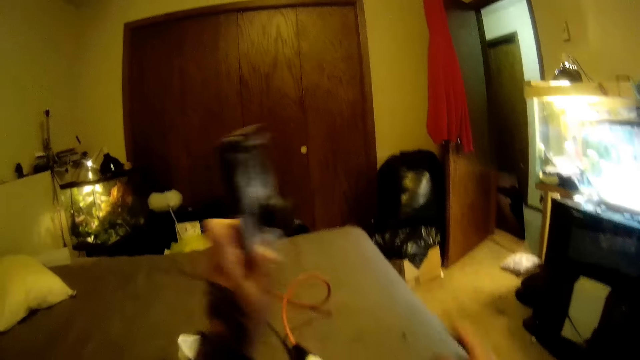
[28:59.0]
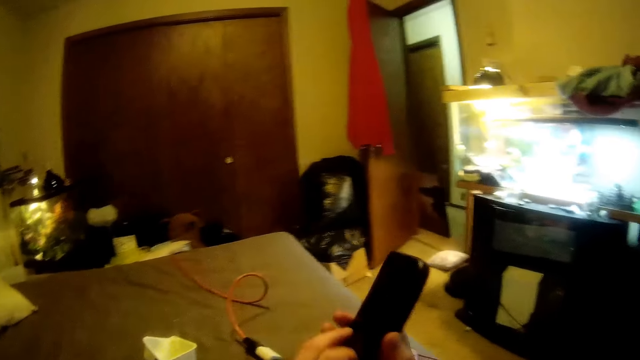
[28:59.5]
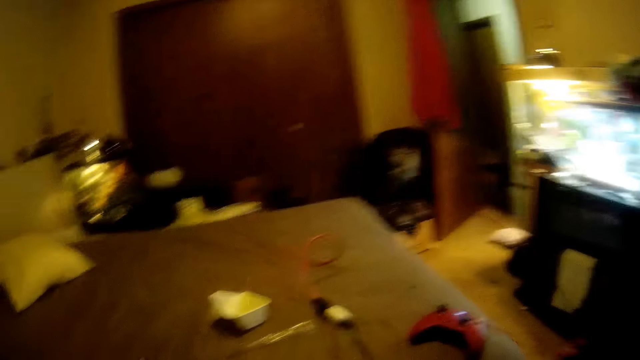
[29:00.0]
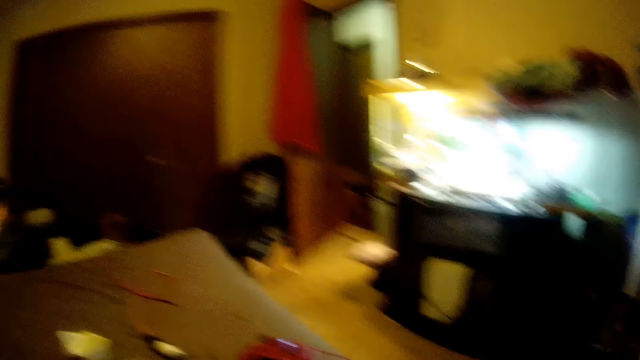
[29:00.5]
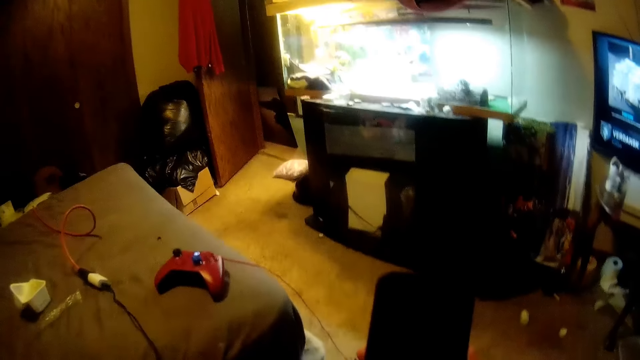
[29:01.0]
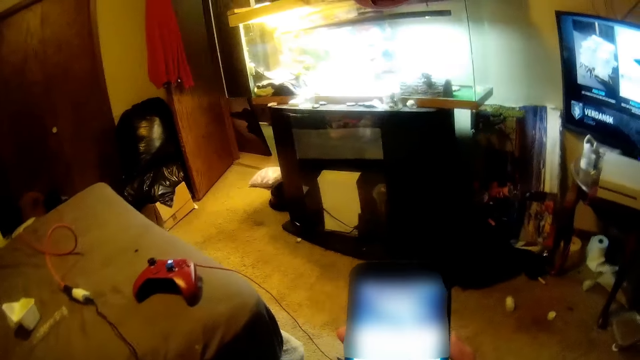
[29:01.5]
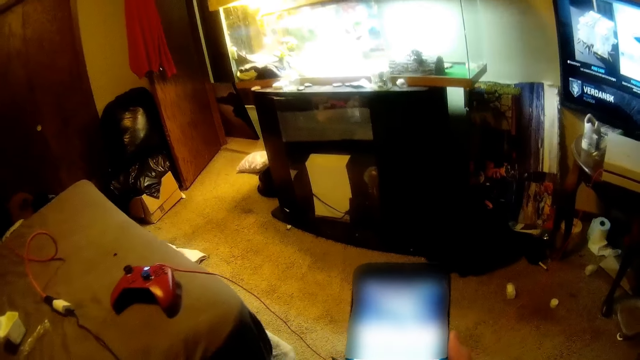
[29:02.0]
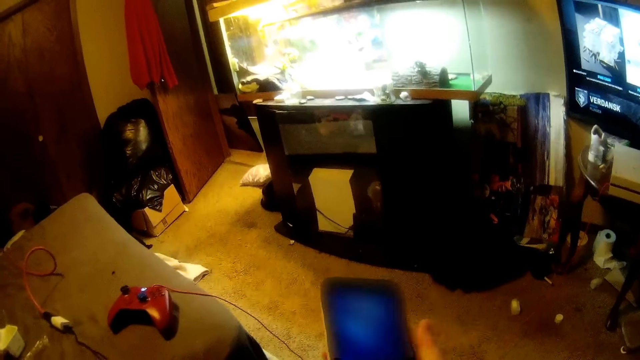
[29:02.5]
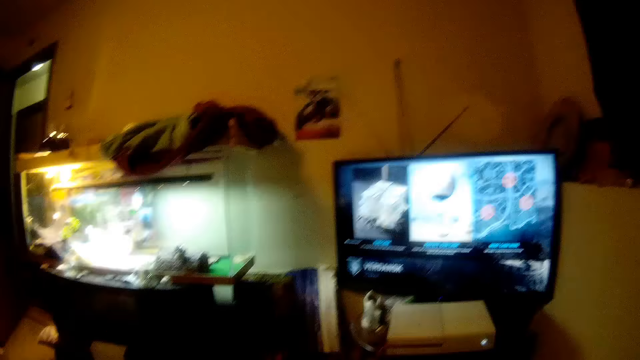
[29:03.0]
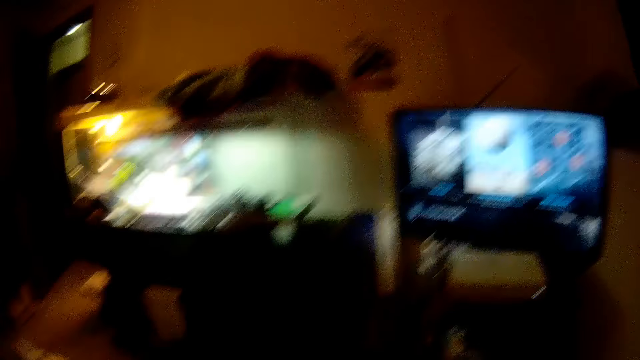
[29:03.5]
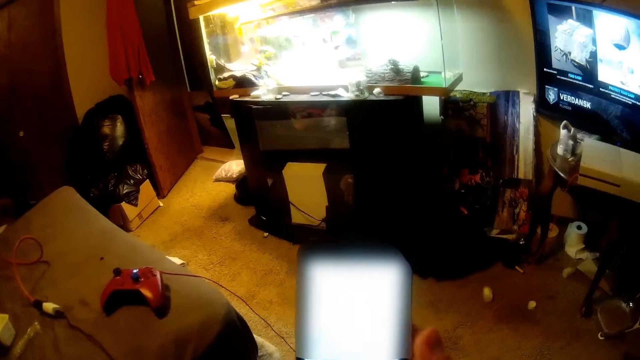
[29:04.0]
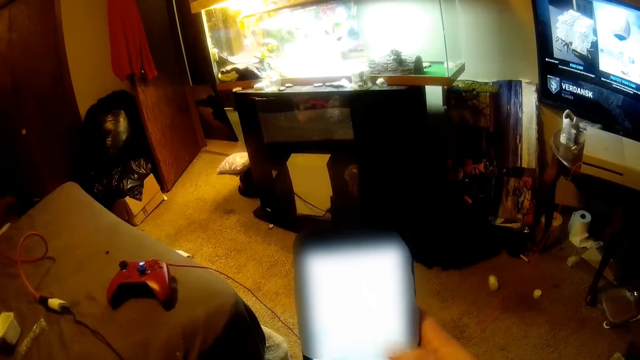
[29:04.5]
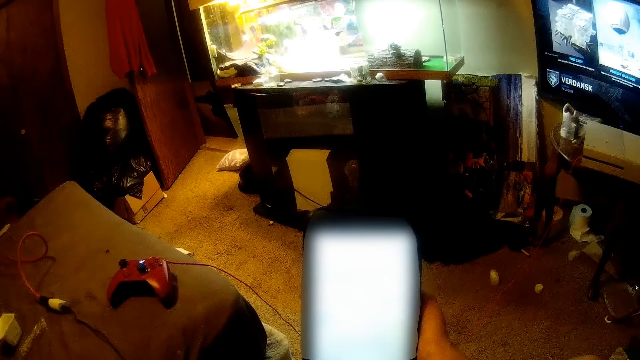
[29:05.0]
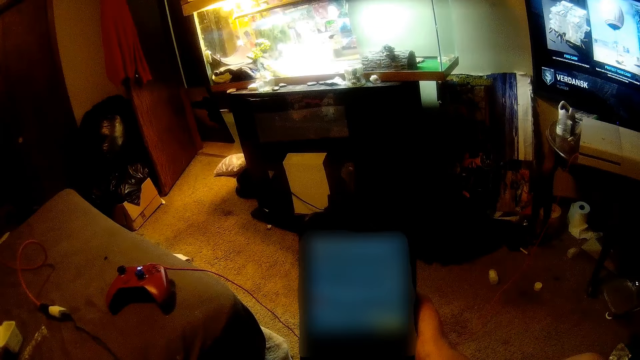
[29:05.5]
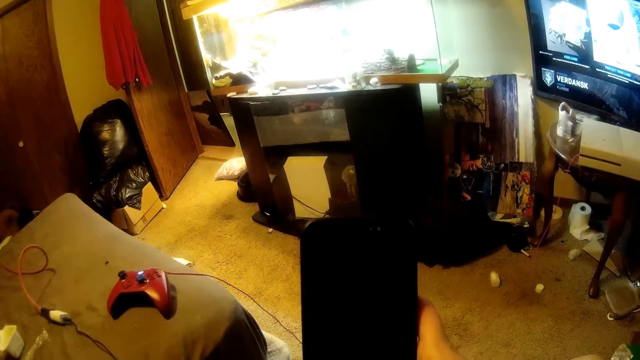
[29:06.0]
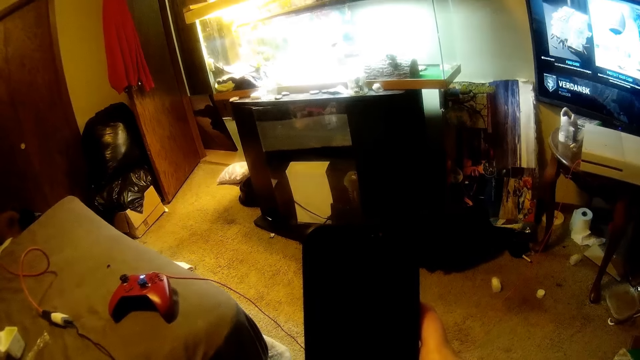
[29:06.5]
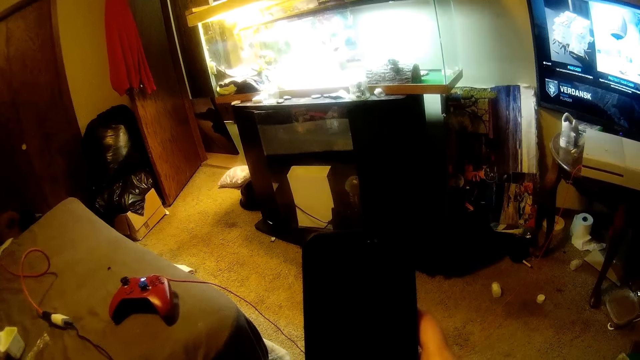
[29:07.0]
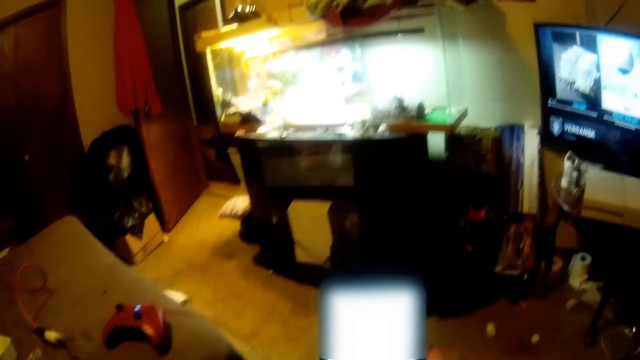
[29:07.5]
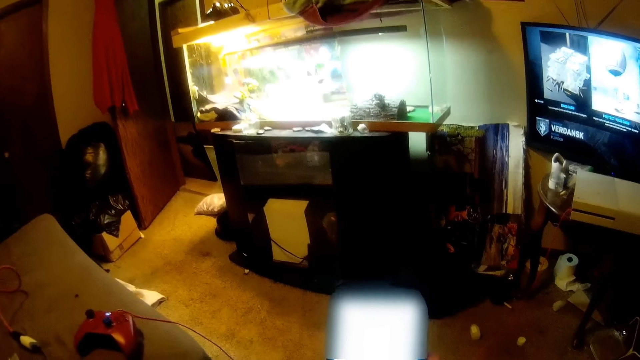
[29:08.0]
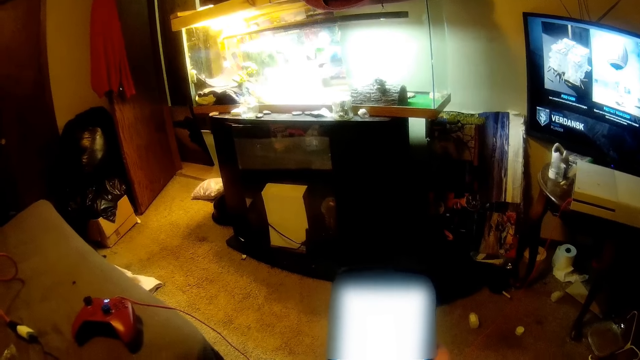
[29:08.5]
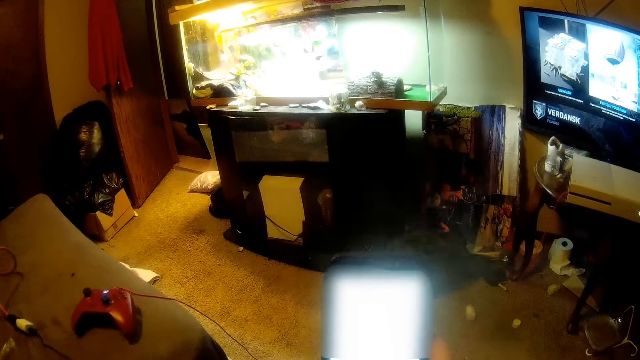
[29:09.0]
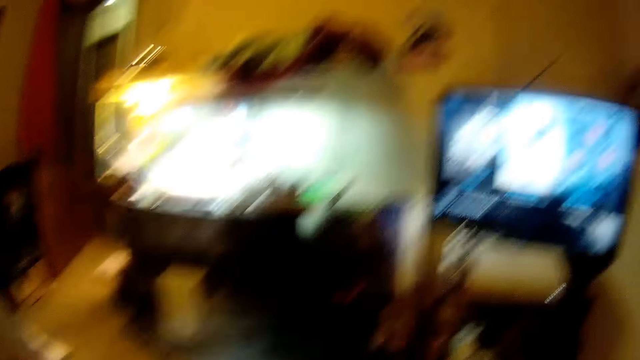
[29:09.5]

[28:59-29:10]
The camera wearer picks up a phone on the bed with her left hand. She switches the phone from the left hand to her right hand. She operates the phone. She presses the phone. She looks at the television. She operates the phone.

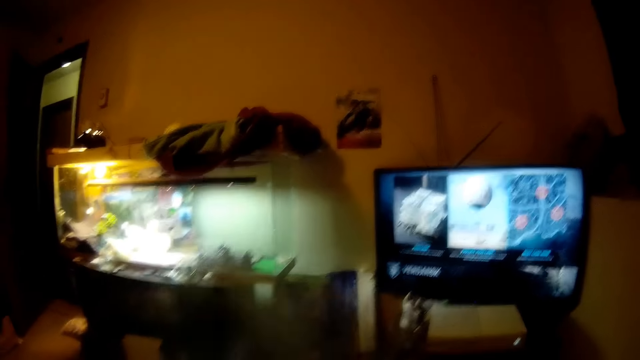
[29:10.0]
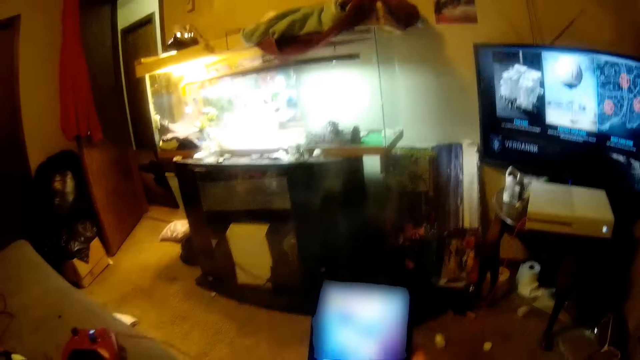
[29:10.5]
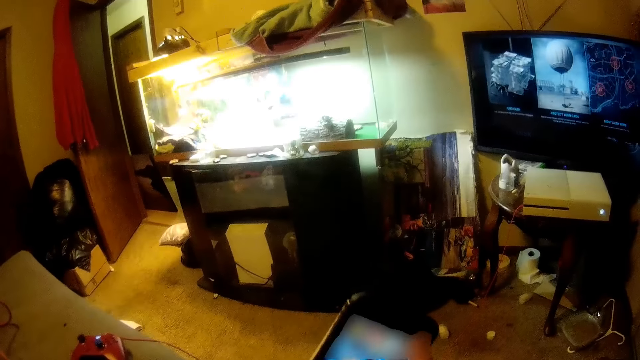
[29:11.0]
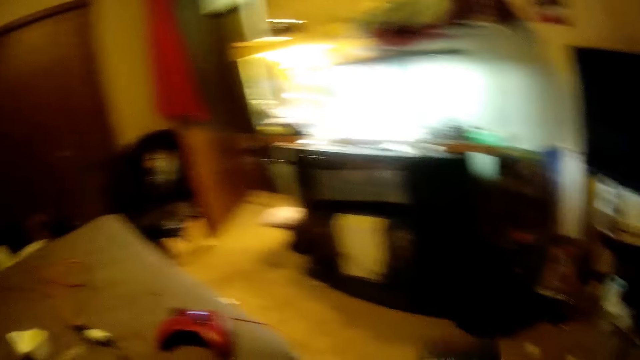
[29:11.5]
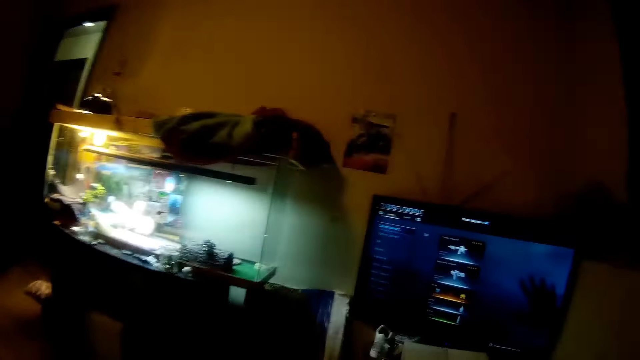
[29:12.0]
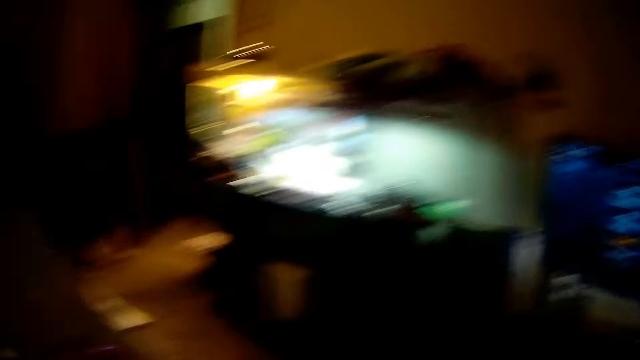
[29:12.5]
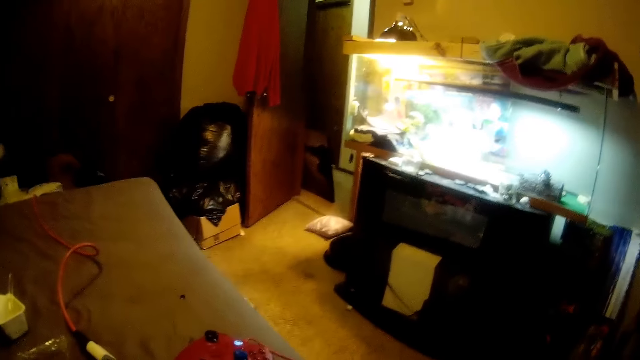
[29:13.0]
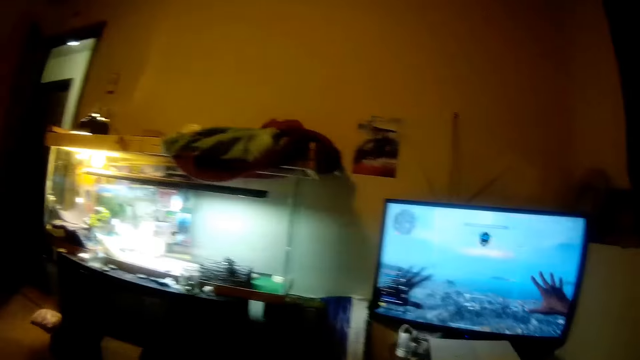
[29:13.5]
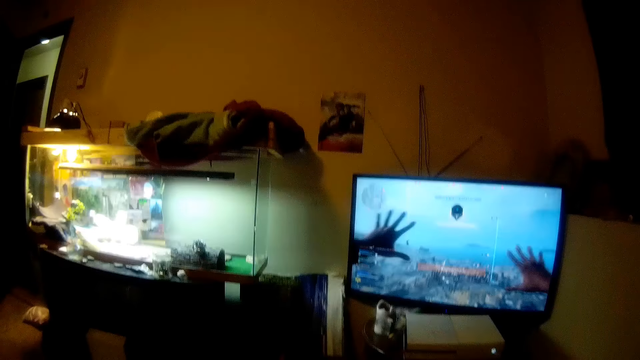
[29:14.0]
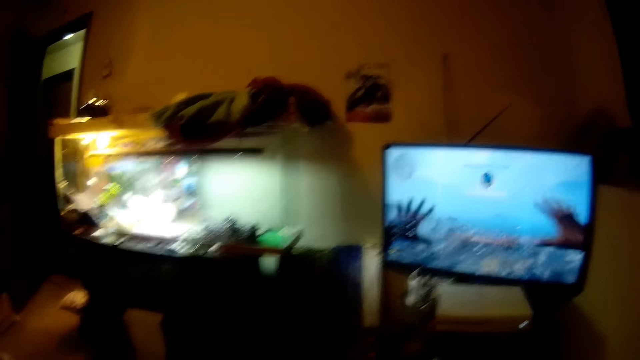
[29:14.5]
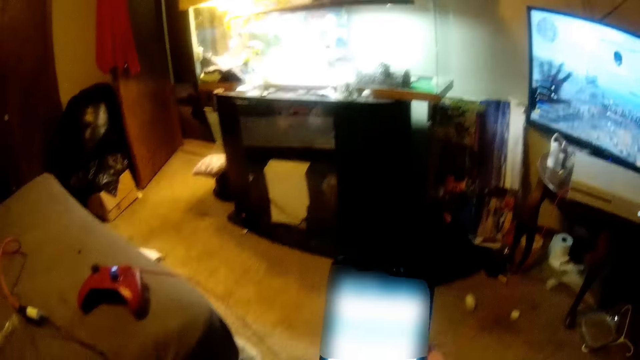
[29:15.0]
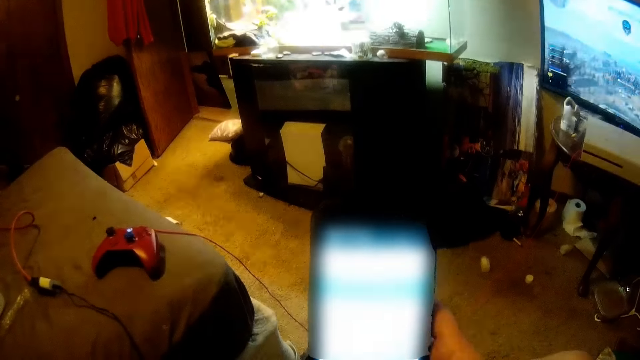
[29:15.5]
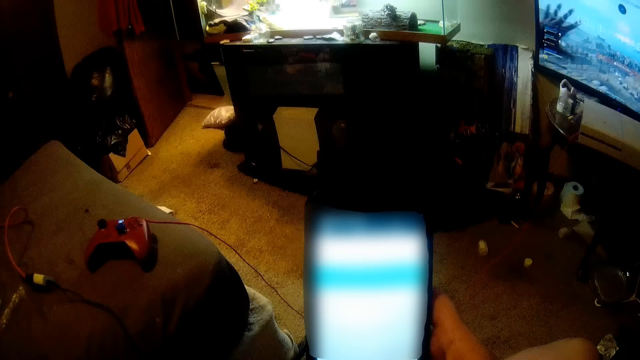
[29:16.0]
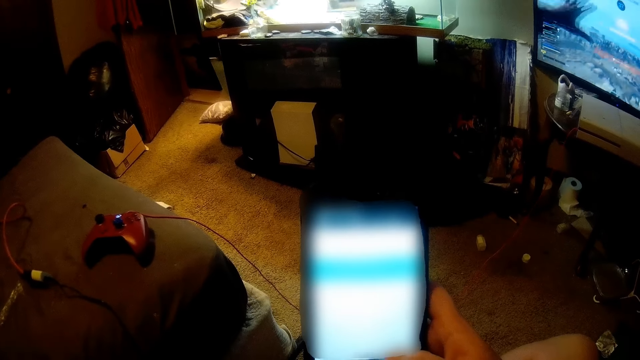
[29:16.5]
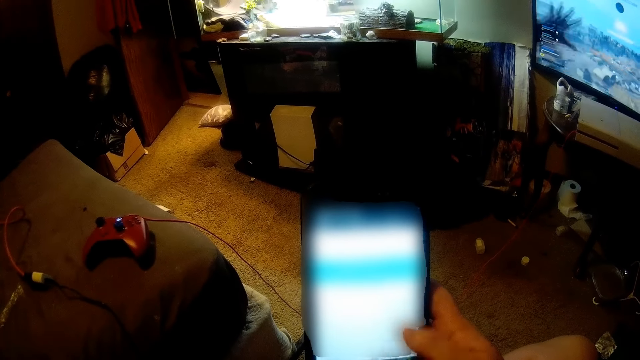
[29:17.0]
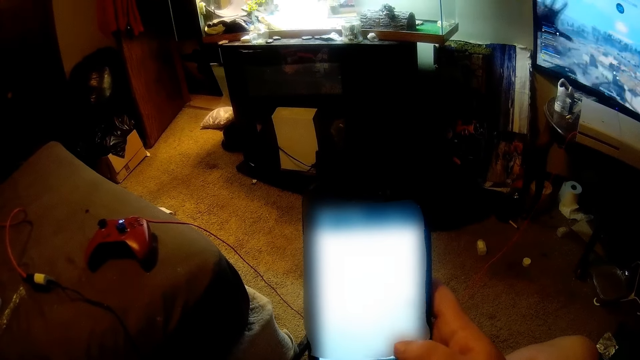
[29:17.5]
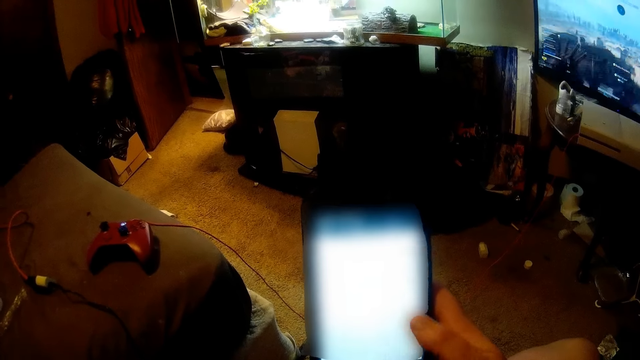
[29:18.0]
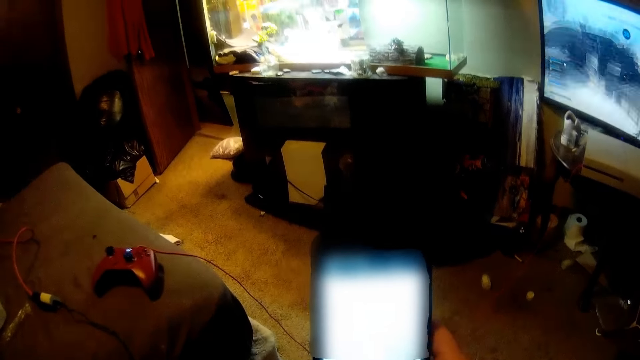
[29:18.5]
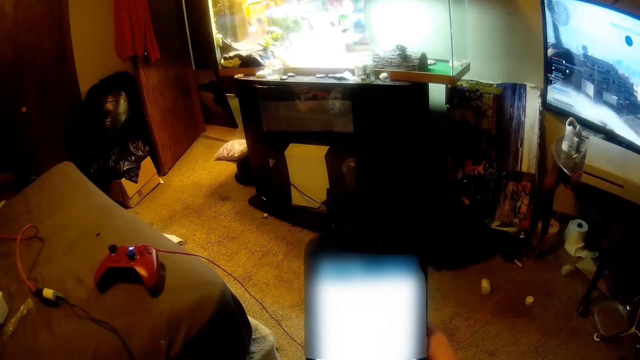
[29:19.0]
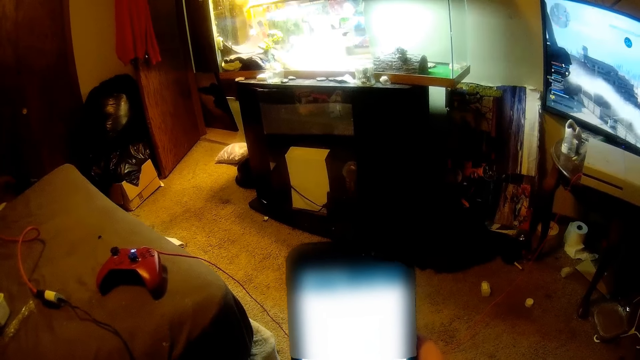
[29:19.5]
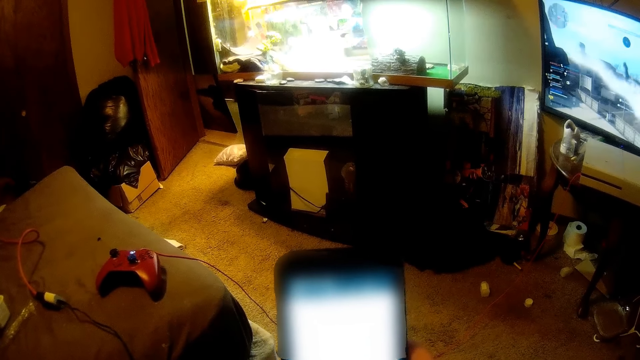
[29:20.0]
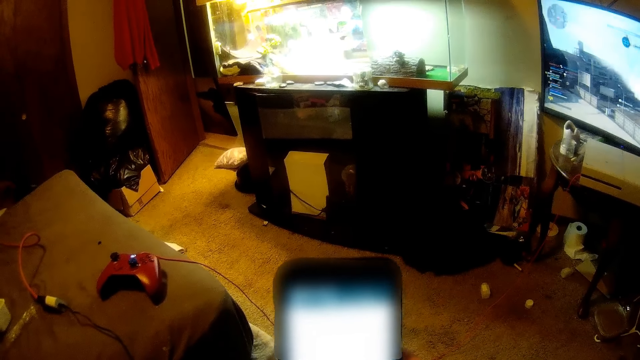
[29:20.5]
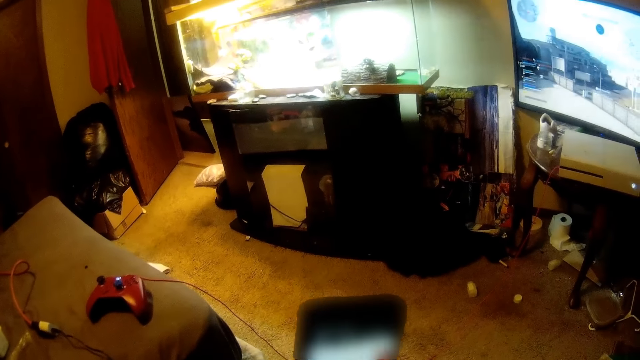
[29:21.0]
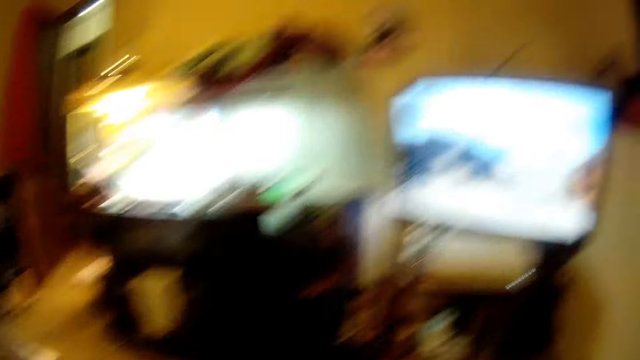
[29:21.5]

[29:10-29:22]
The camera wearer looks around the room. They operate a phone.
